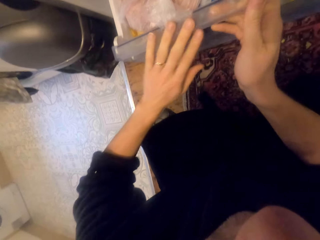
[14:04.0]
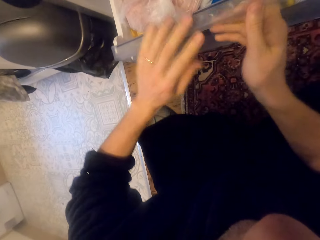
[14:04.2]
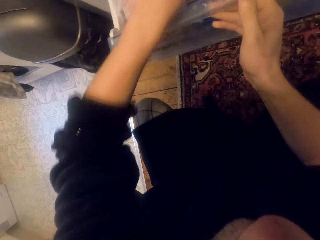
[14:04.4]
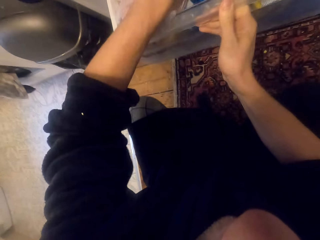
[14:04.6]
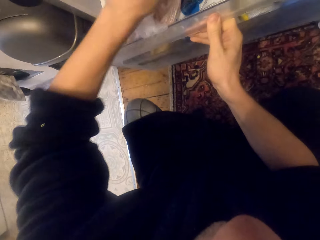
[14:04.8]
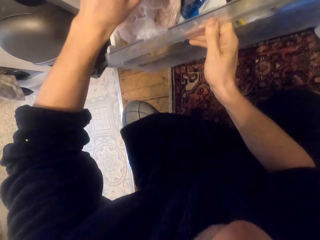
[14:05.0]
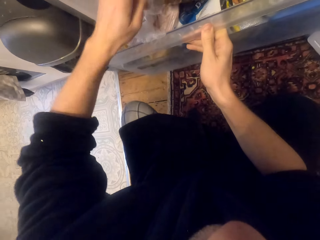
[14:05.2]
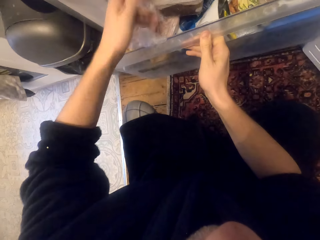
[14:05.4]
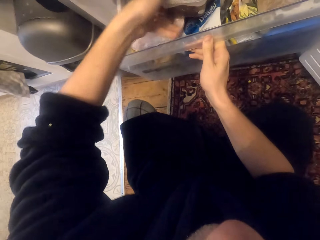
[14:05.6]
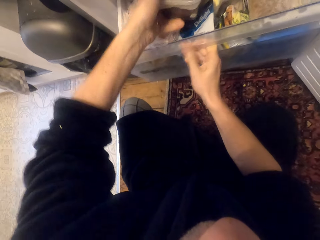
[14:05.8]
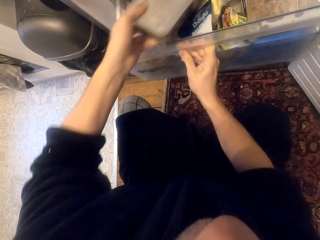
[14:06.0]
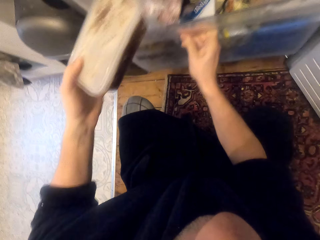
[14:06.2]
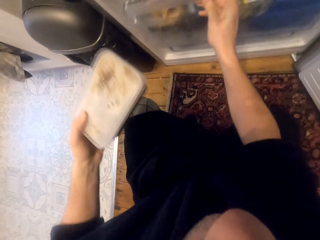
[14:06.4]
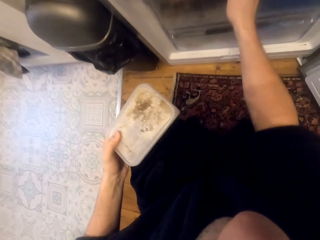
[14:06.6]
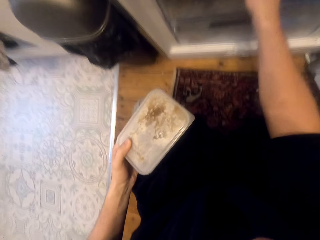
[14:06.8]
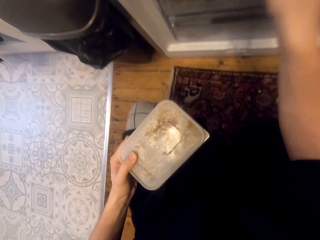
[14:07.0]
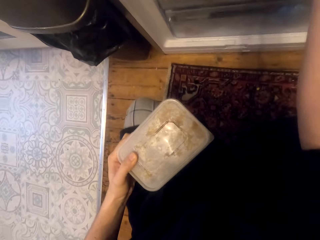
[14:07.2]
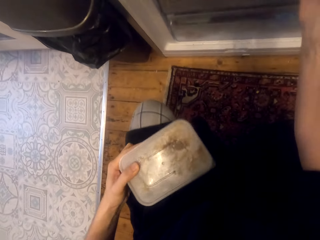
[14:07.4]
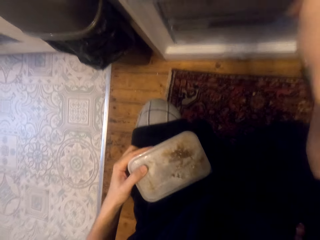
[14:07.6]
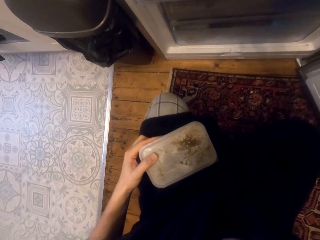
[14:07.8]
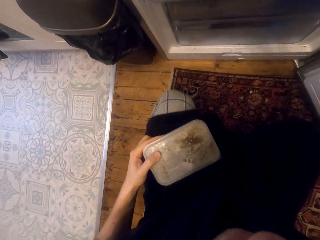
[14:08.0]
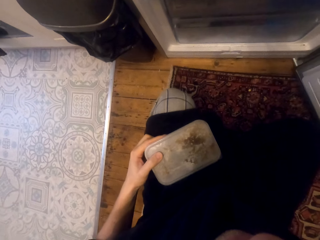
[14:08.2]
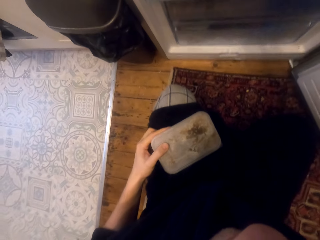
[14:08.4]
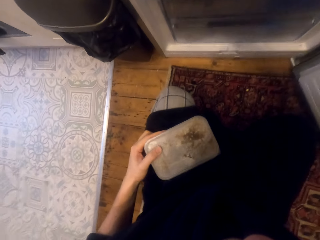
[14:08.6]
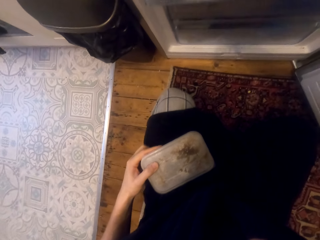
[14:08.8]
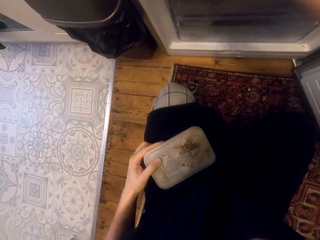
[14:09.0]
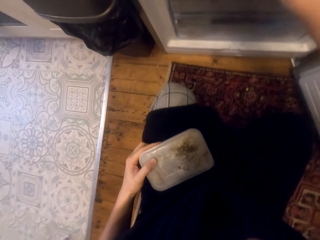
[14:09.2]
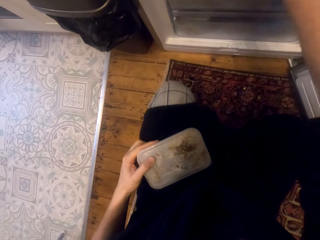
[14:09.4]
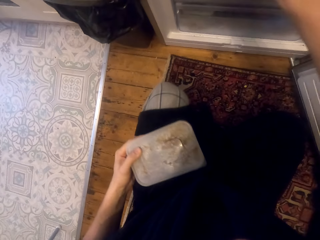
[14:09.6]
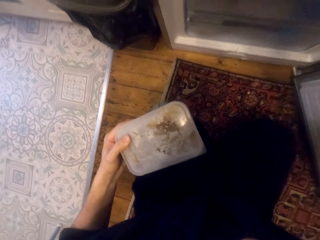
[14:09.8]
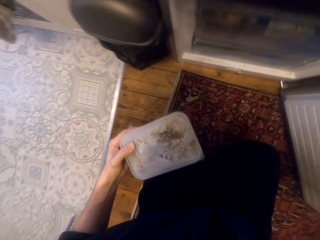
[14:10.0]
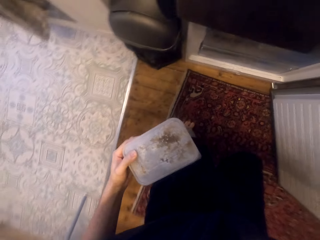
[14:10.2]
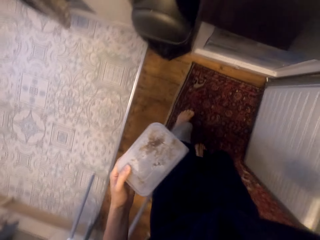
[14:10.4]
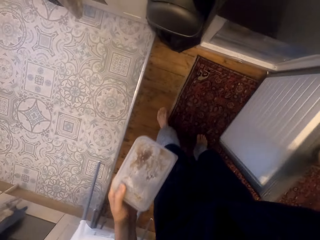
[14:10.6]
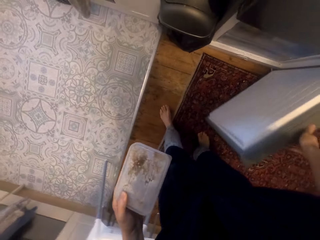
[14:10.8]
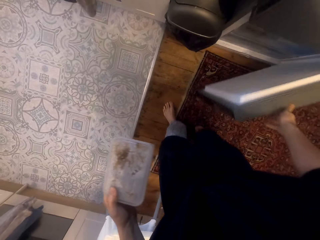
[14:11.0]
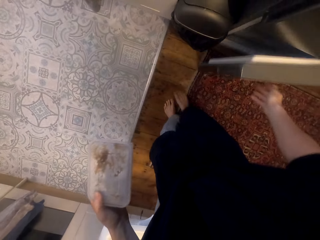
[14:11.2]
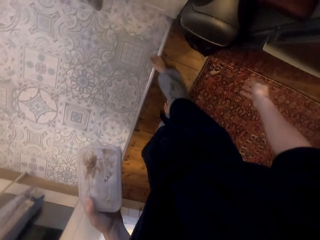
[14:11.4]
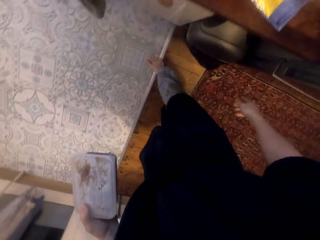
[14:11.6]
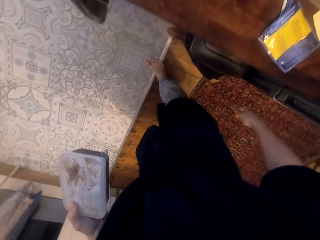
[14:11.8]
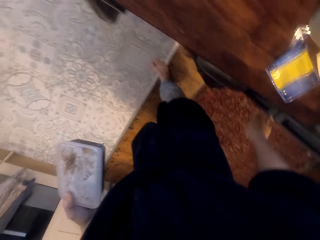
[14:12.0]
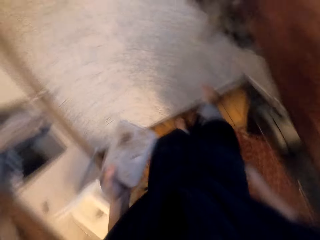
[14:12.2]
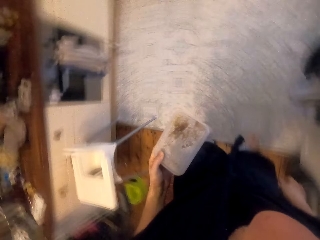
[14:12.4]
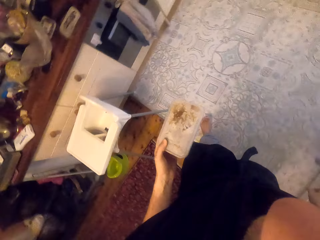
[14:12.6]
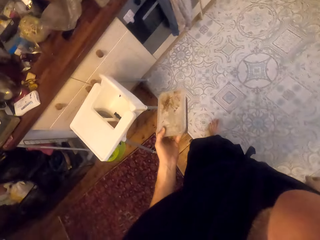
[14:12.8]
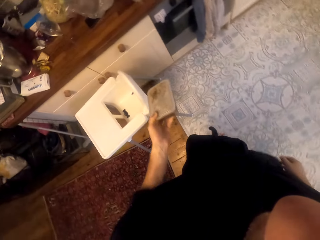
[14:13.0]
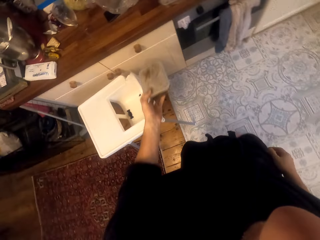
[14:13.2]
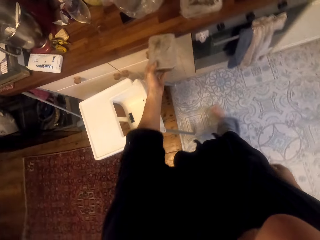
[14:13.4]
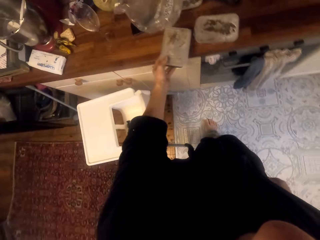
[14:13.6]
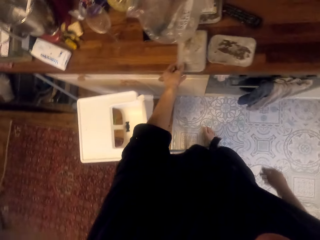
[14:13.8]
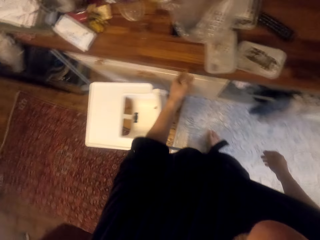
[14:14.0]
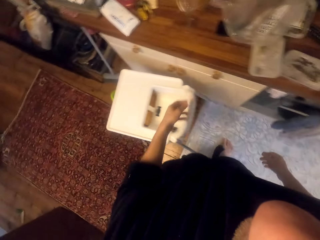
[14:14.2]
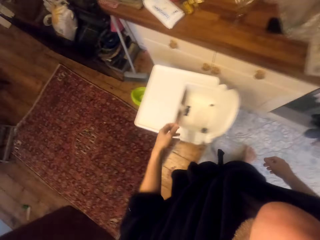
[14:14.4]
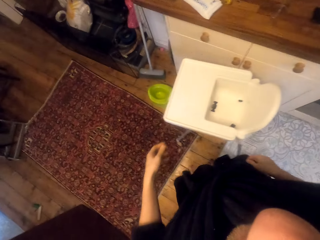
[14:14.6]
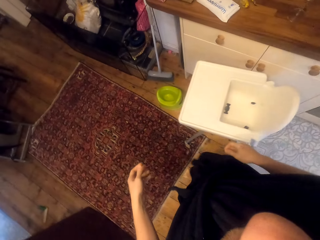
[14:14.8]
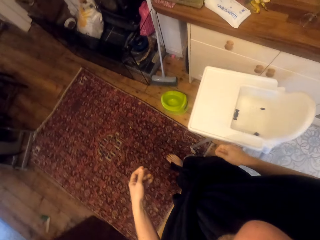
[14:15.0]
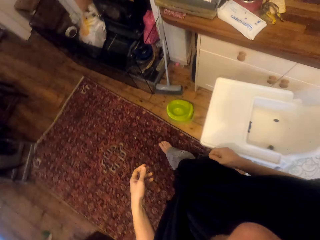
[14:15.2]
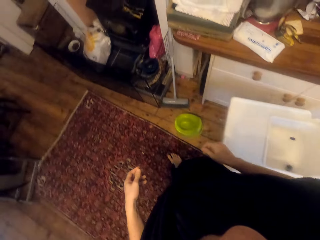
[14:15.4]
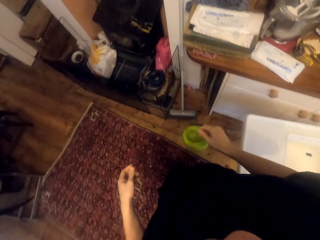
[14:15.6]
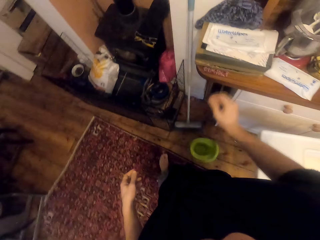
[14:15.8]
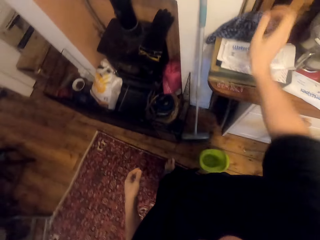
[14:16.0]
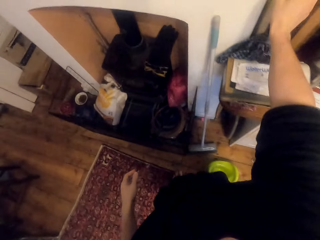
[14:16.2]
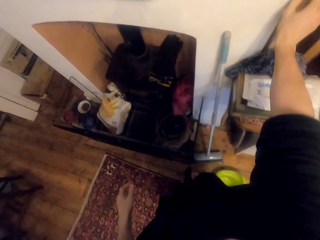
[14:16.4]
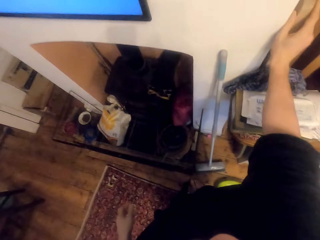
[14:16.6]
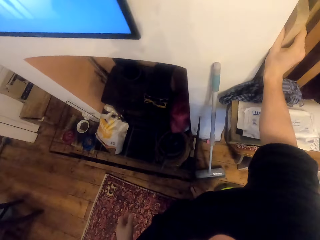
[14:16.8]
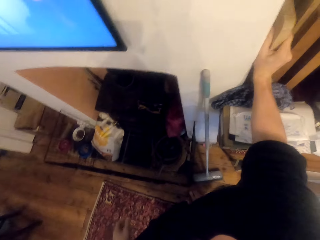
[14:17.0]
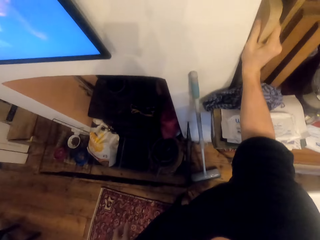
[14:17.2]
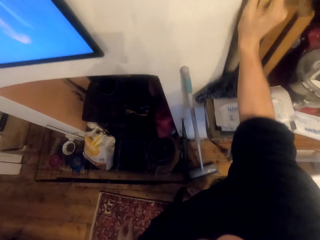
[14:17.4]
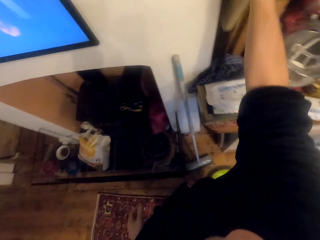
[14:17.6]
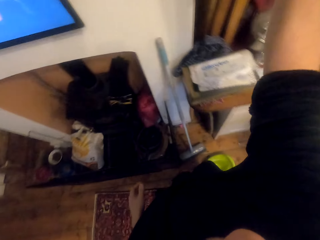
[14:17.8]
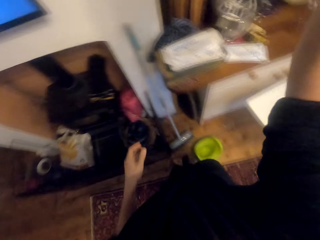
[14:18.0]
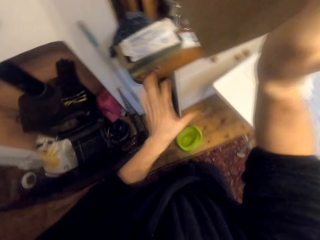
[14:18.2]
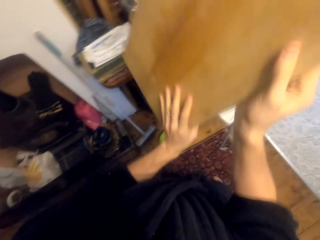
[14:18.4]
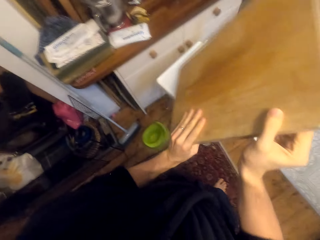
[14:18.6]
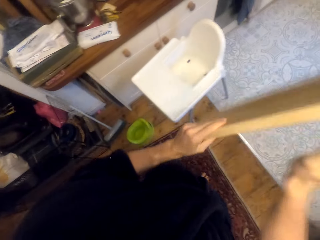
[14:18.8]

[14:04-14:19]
The camera wearer picks up a tin from the drawer. They push the drawer back. They close the cupboard. They put the tin on the sideboard. They pick up a chopping board.

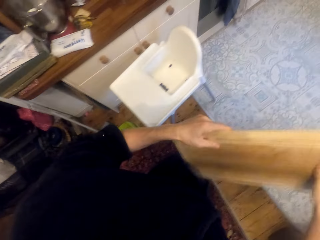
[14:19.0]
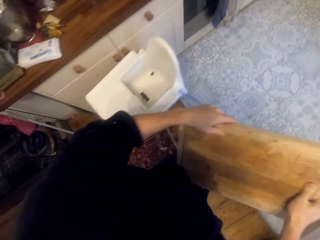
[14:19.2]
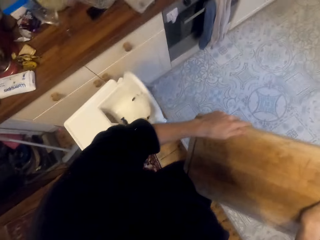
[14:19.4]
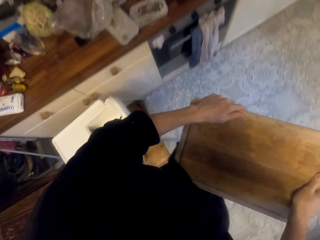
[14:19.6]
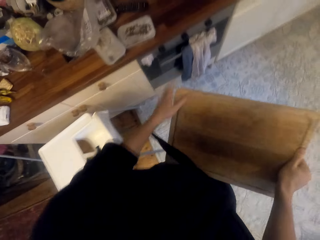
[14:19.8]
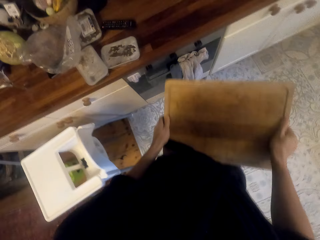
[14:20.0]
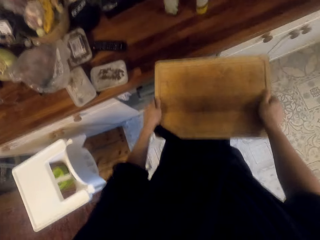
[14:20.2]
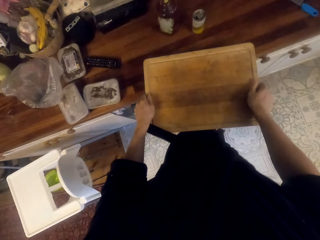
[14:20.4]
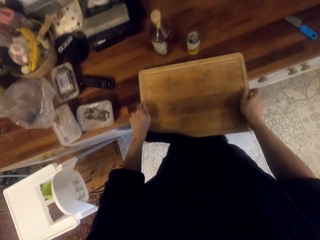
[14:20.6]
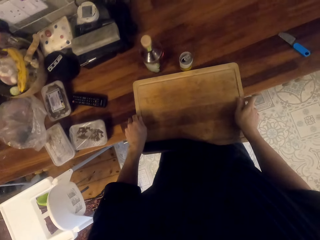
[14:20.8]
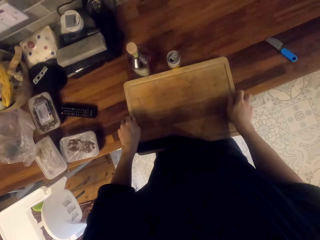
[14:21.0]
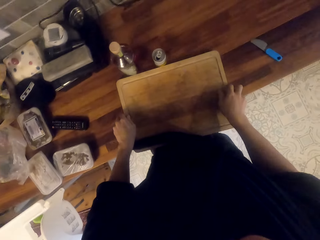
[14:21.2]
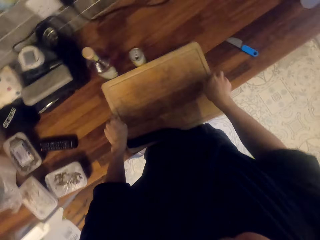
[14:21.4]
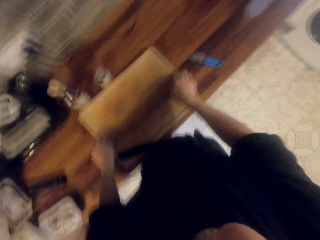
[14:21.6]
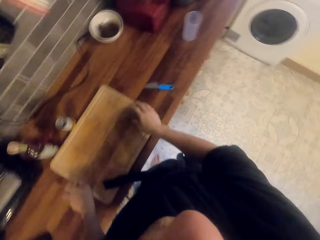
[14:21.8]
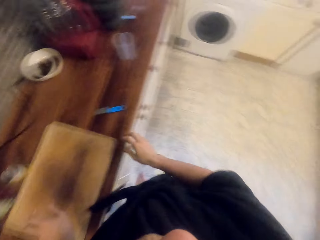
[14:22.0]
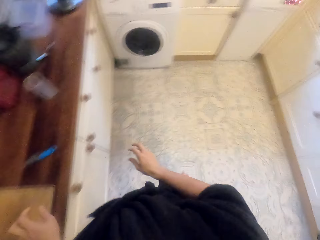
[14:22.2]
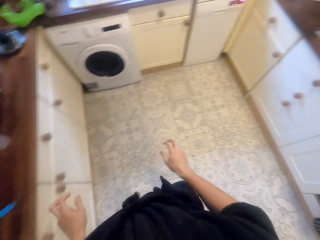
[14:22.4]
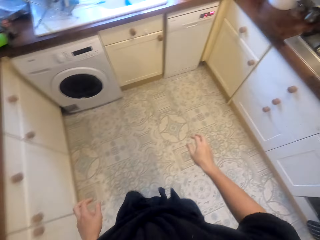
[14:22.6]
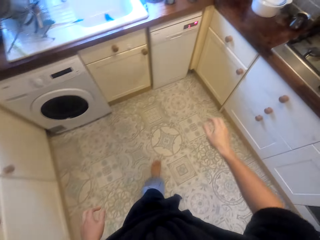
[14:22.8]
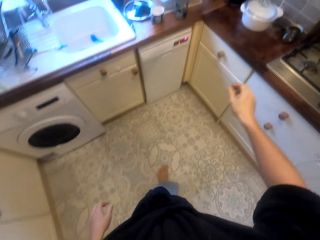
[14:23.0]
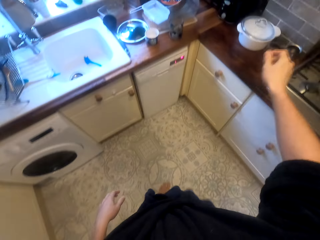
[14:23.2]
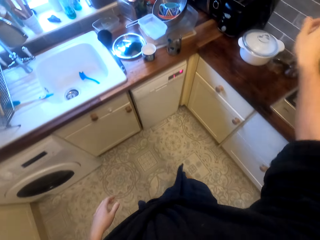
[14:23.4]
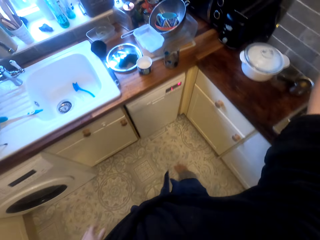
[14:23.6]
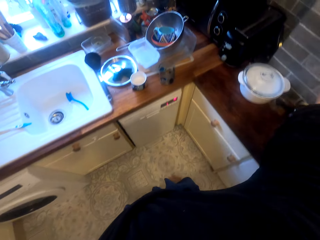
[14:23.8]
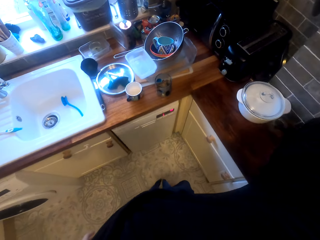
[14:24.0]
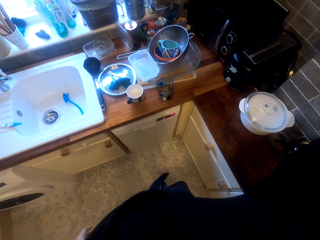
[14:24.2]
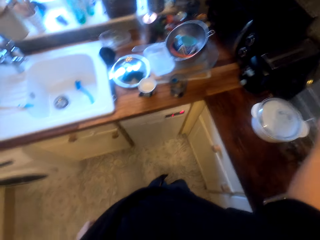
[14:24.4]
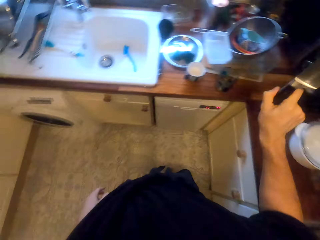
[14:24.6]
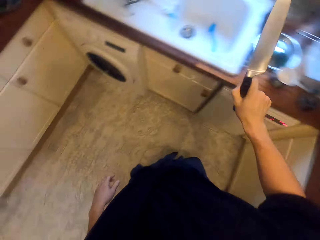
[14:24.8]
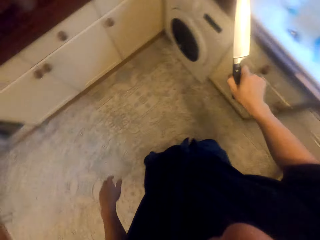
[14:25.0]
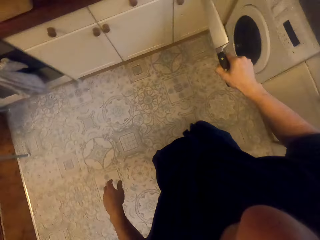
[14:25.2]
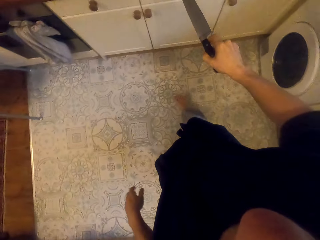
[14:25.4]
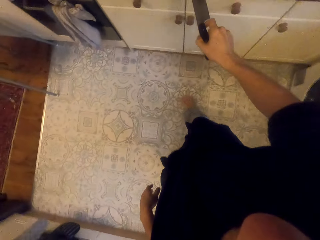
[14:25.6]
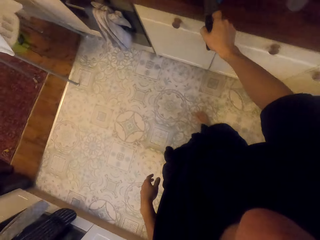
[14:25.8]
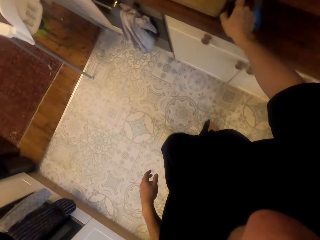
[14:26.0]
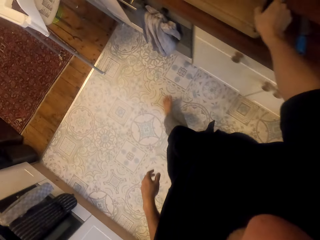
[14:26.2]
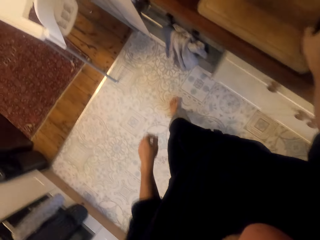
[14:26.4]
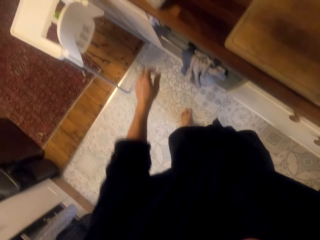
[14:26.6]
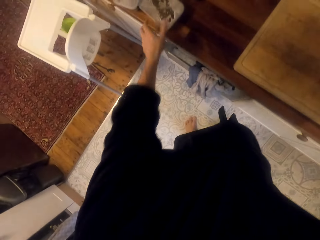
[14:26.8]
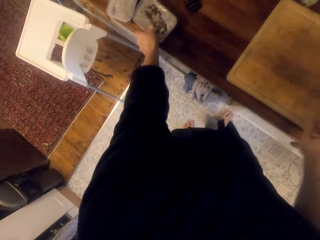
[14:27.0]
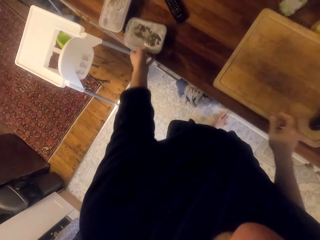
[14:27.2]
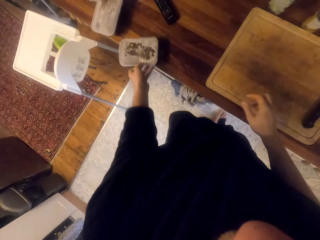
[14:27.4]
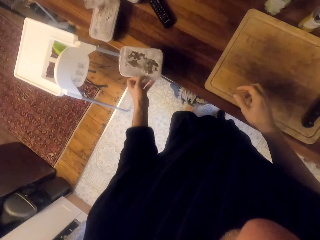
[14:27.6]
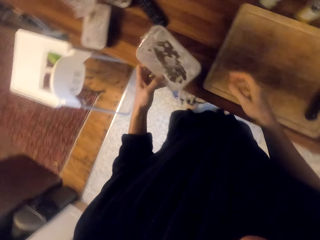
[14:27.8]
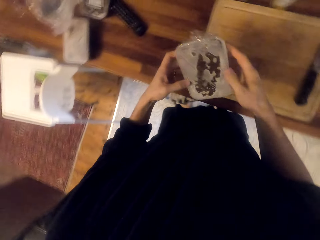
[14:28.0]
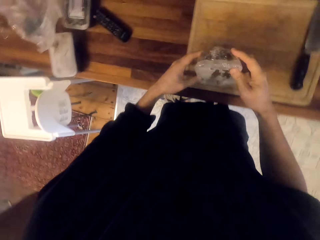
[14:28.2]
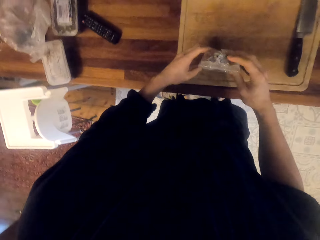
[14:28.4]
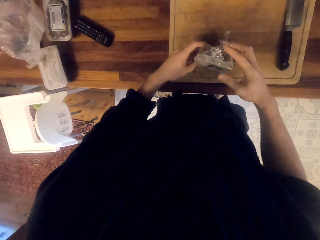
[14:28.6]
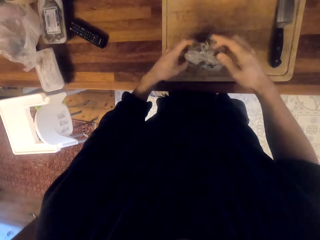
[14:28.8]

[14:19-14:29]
The camera wearer places the chopping board on the counter. They take a knife. They put the knife on the chopping board. They pick up the tin. They open the container.
